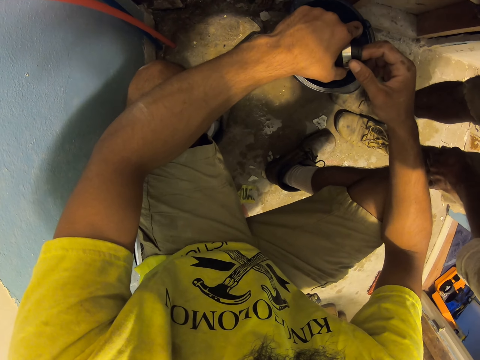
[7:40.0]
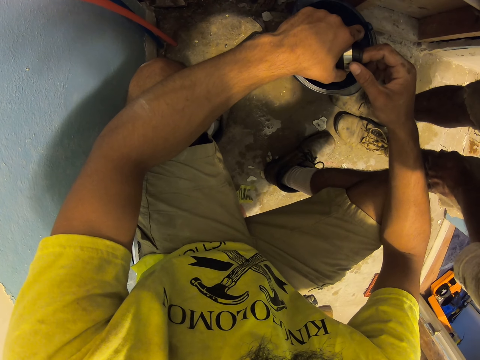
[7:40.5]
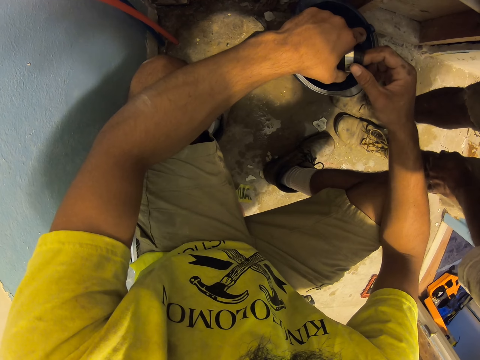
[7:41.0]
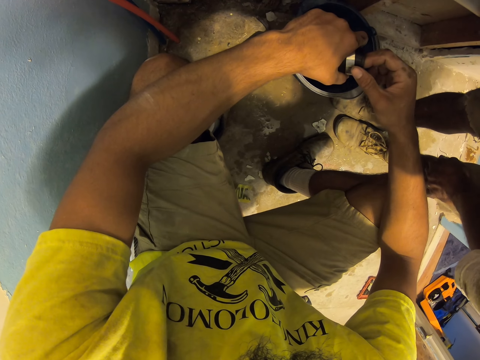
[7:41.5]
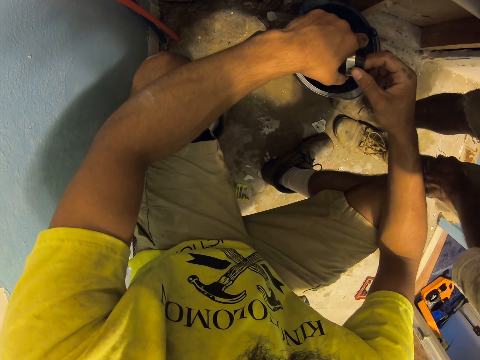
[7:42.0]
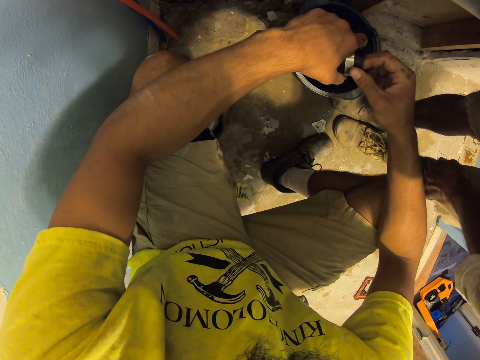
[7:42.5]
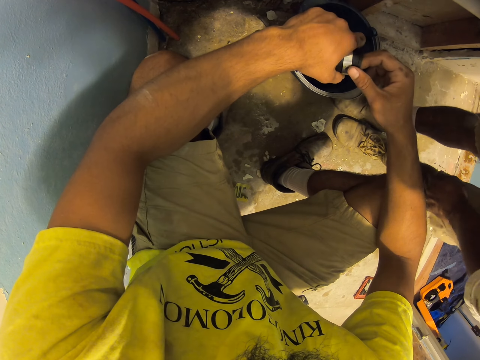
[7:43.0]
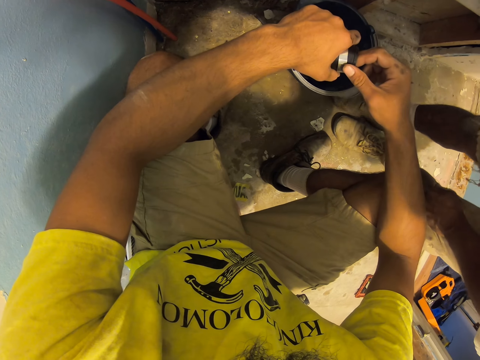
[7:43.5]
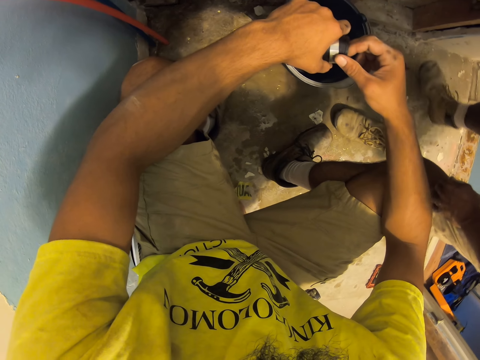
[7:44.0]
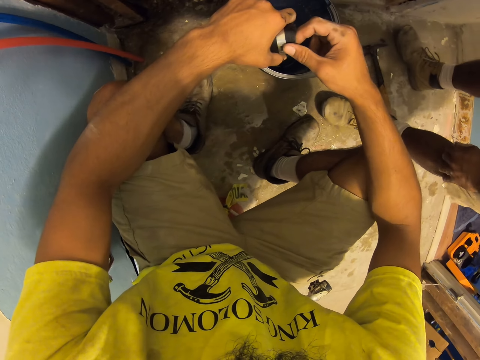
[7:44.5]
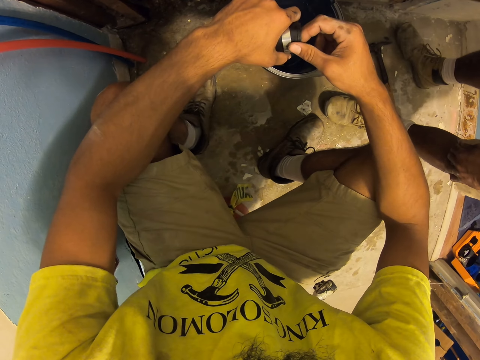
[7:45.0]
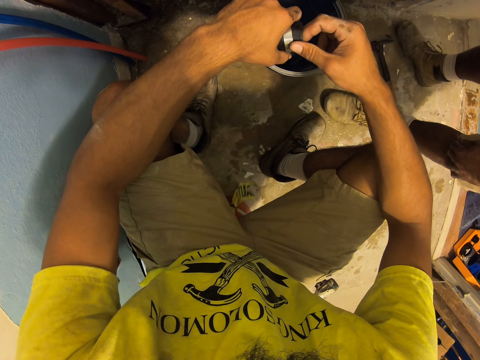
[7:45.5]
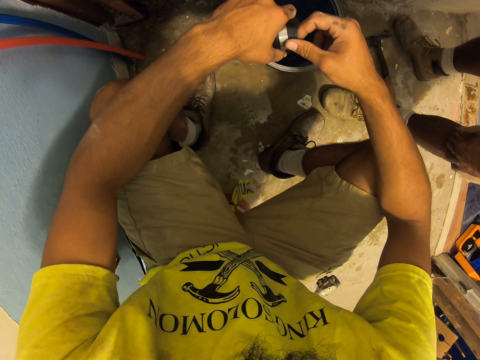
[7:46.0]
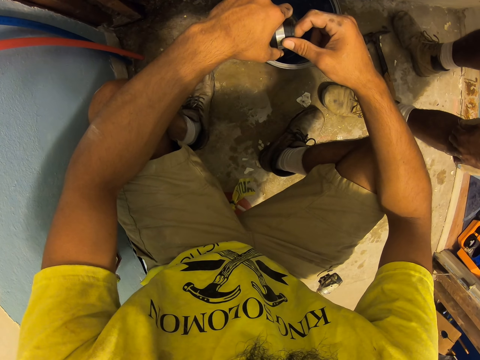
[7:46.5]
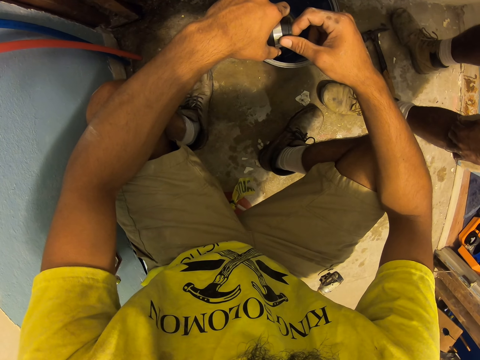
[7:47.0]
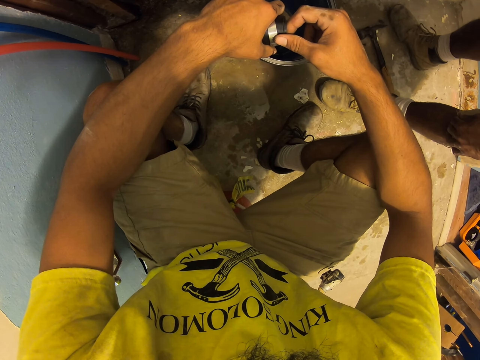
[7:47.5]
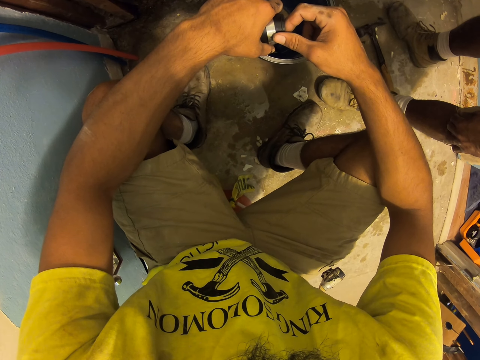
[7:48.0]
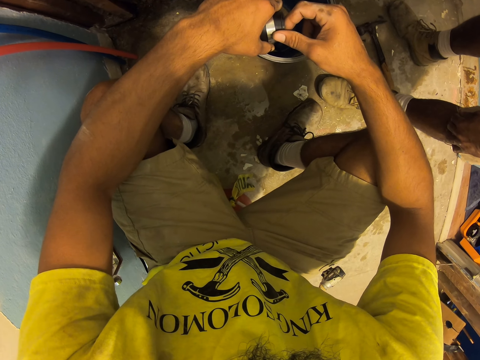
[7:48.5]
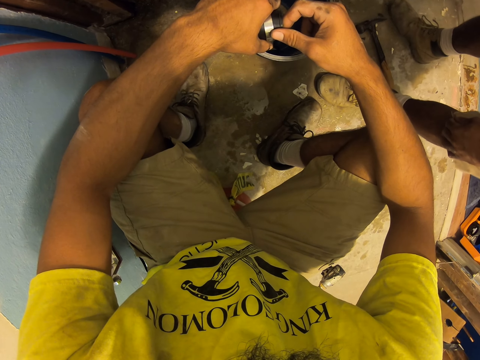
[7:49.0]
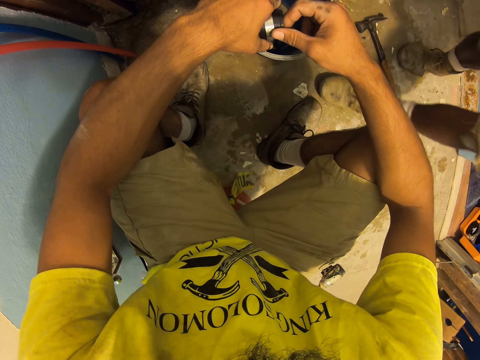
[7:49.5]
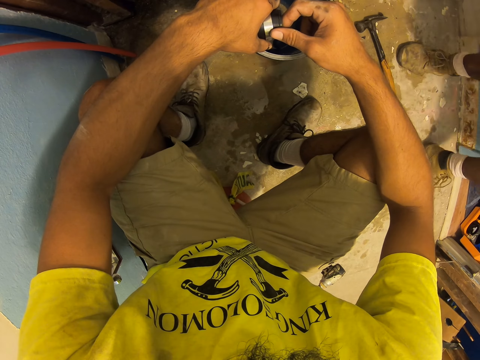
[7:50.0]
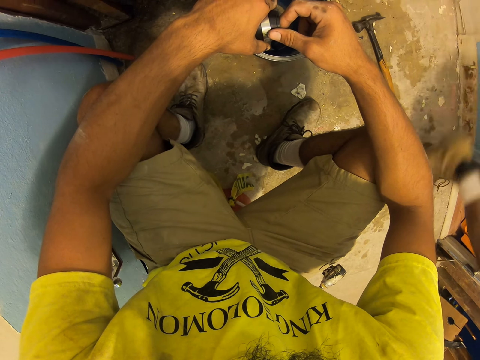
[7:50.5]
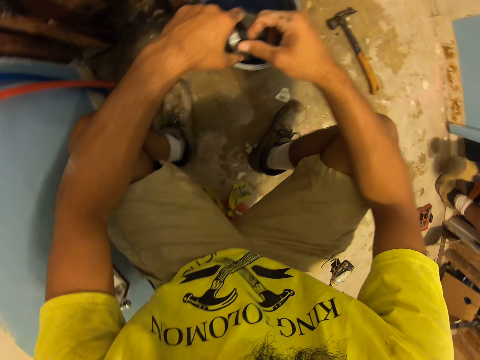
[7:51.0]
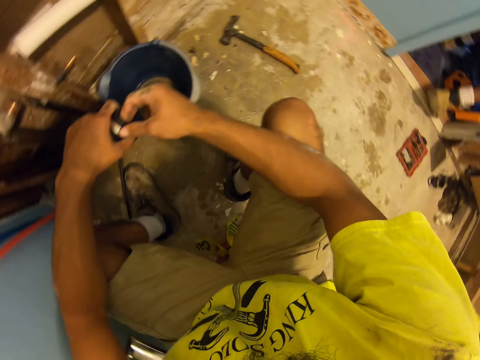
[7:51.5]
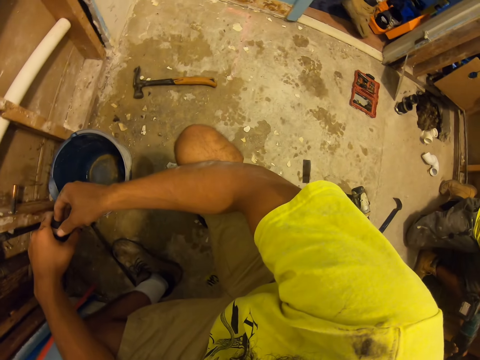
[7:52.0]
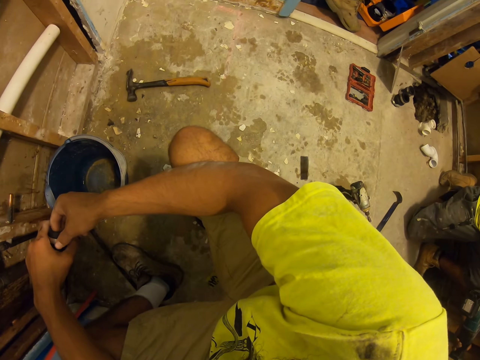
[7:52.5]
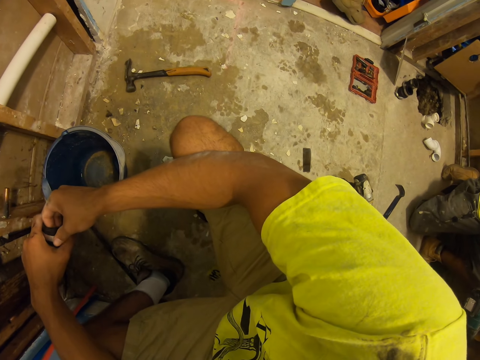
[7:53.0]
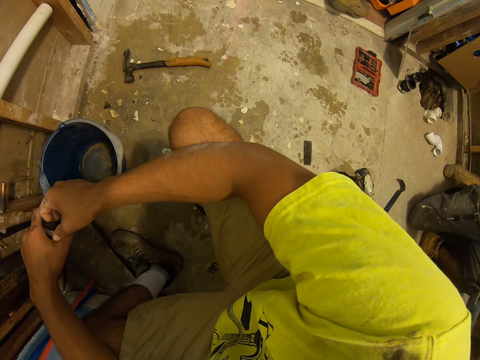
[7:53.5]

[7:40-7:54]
A man moves around. Another man moves around. The other man walks around and walks out of the room. The first man kneels on the ground. The camera wearer looks around.

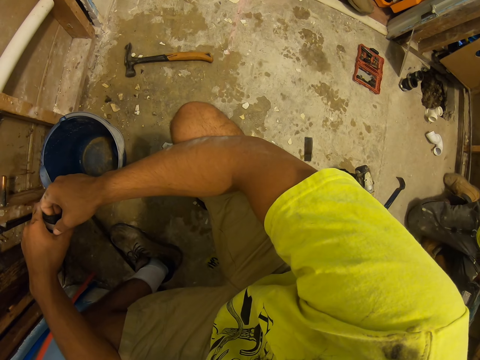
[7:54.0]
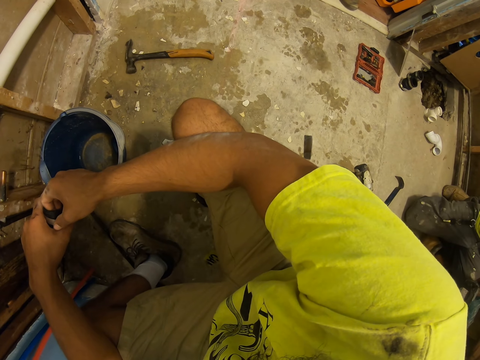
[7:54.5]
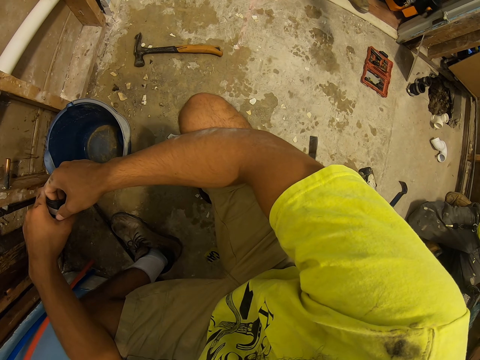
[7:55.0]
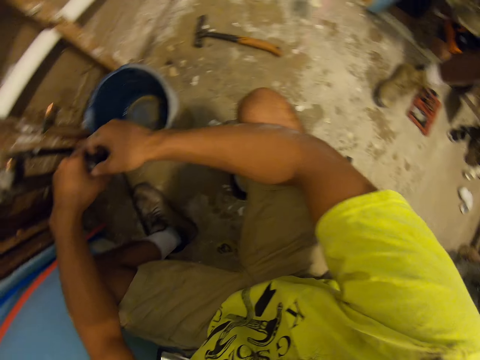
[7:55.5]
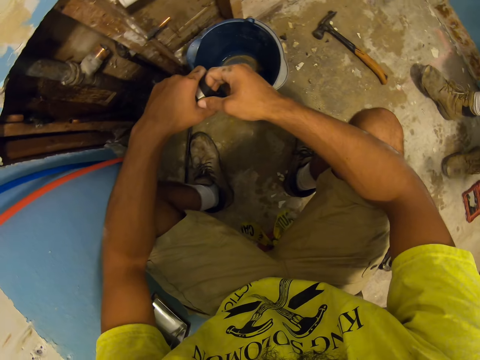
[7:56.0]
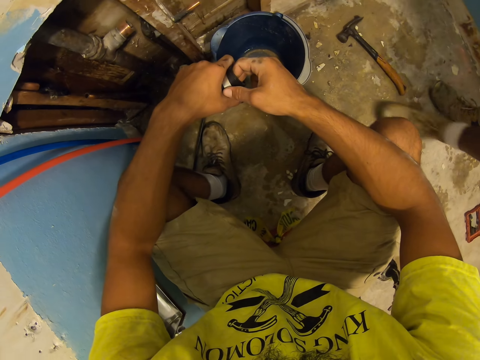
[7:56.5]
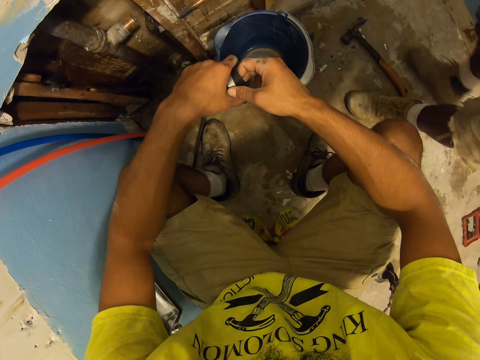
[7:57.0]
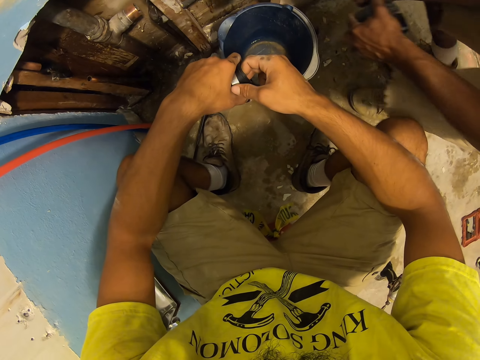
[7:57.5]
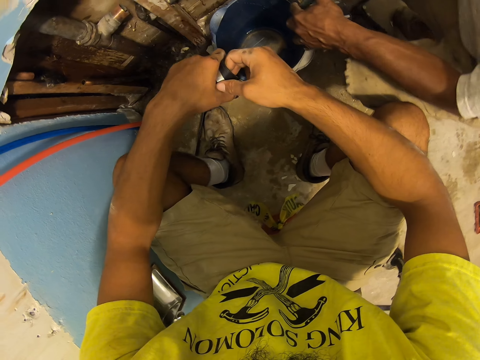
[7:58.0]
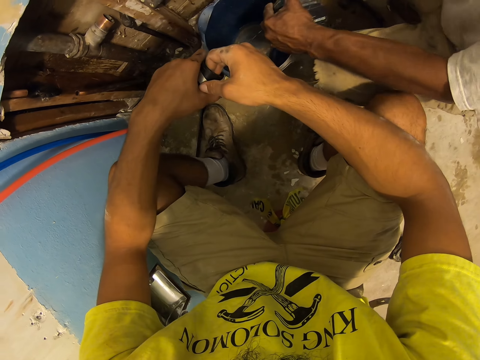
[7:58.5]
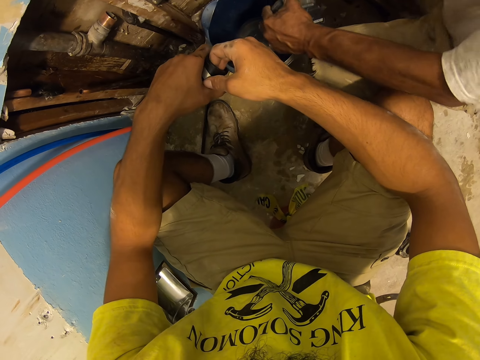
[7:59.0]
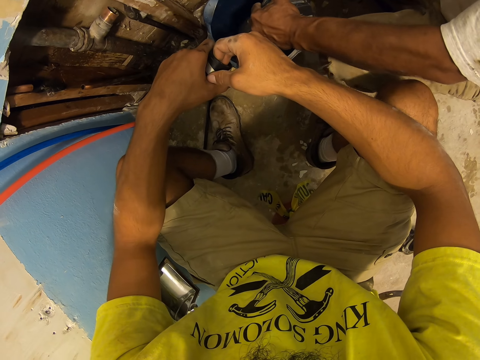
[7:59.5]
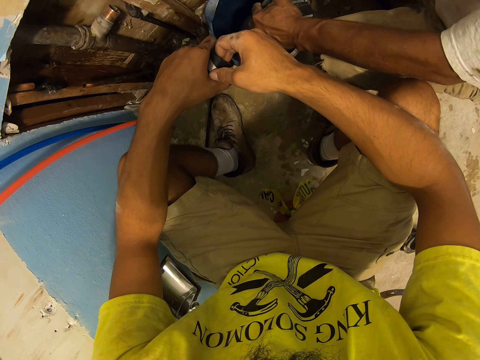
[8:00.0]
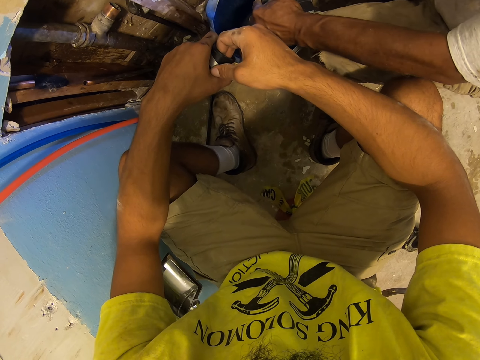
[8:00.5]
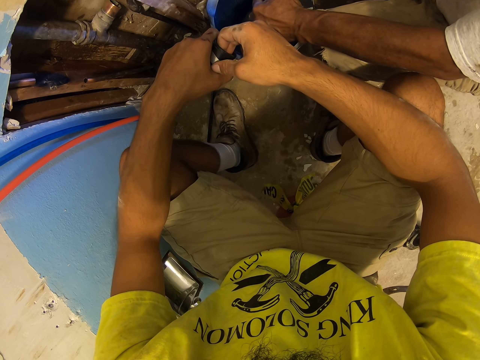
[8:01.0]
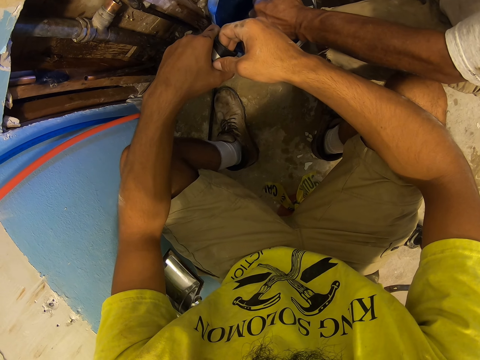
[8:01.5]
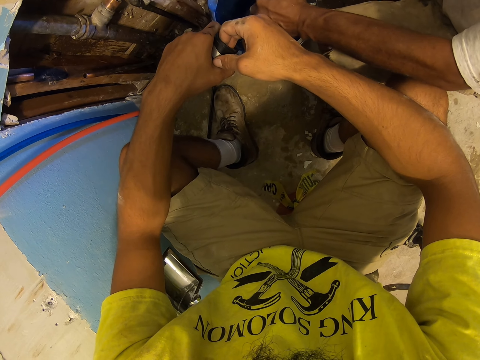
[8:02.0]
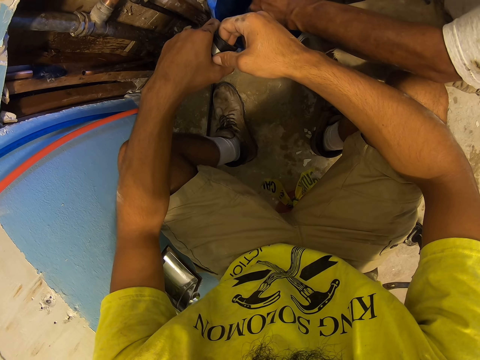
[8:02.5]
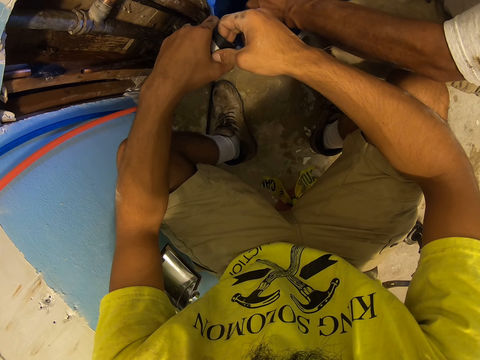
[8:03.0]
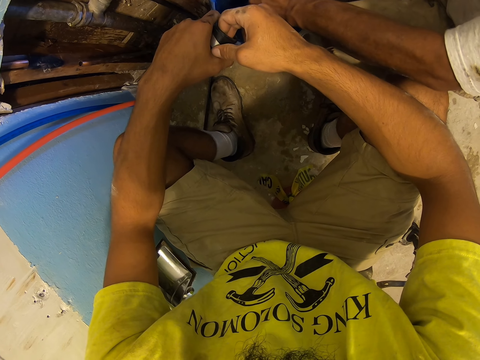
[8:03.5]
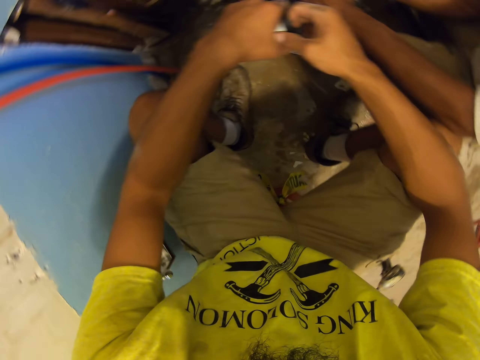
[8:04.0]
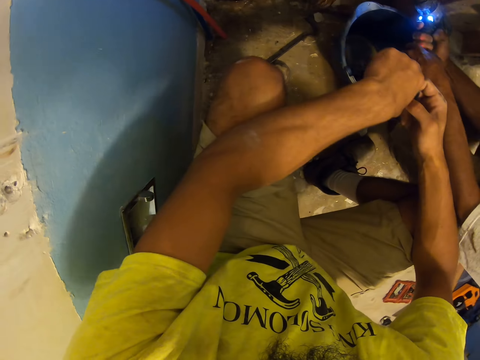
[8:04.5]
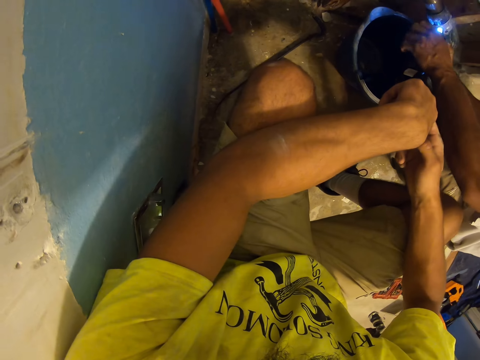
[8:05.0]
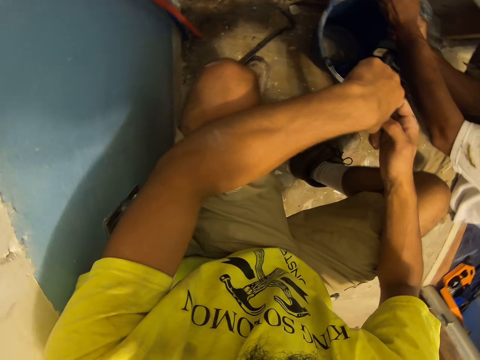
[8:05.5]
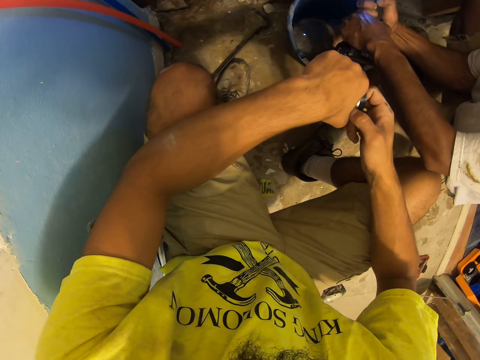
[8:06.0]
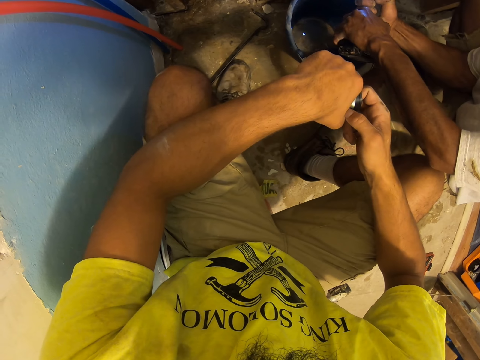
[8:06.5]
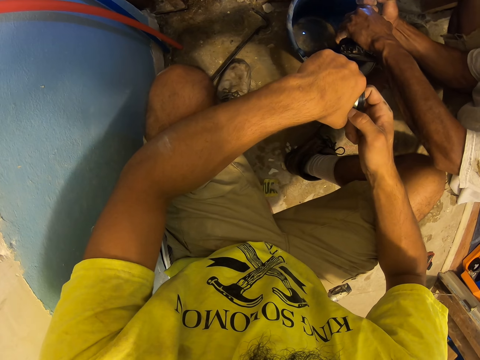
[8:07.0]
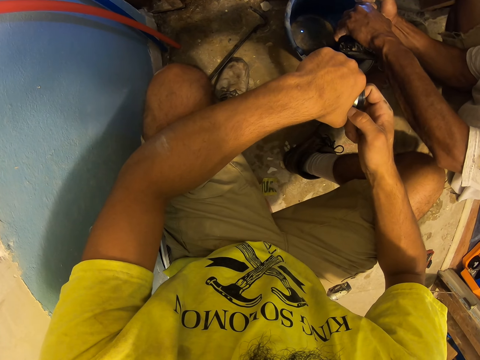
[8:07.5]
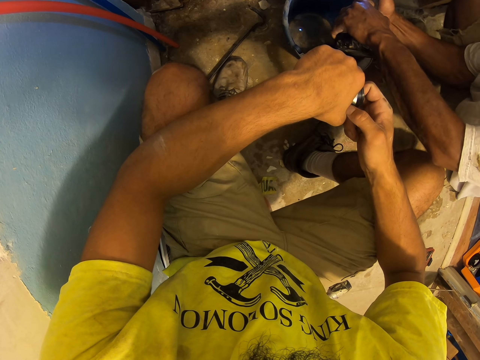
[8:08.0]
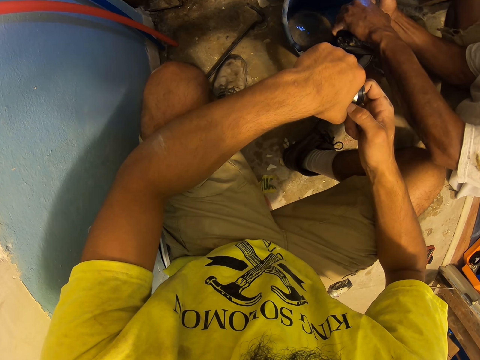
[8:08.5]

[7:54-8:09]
A man moves around. Another man walks around and walks into the room. The other man squats, kneels down, and drills something with a hand drill. The camera wearer turns.
